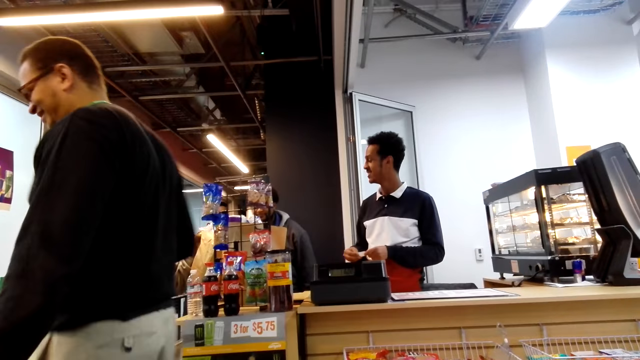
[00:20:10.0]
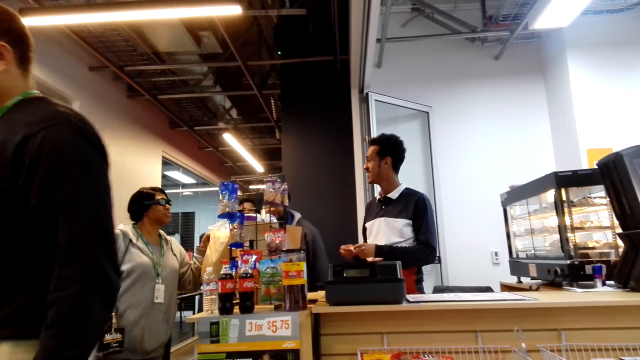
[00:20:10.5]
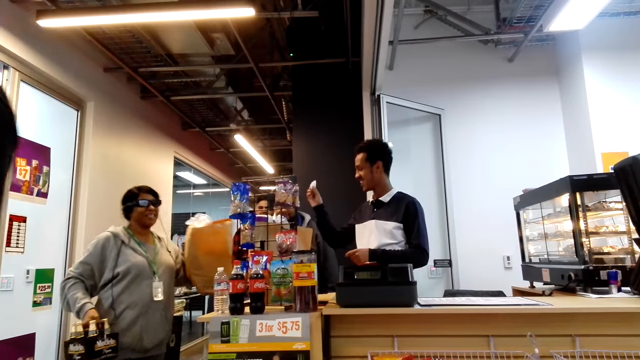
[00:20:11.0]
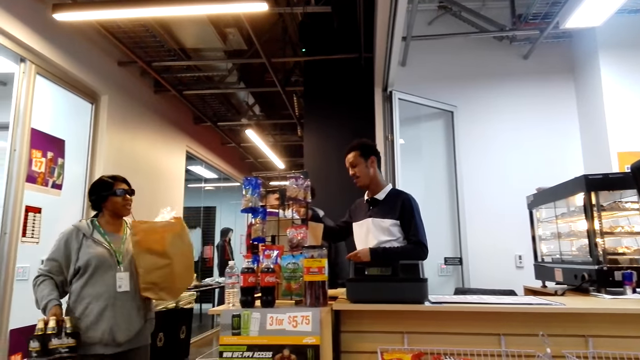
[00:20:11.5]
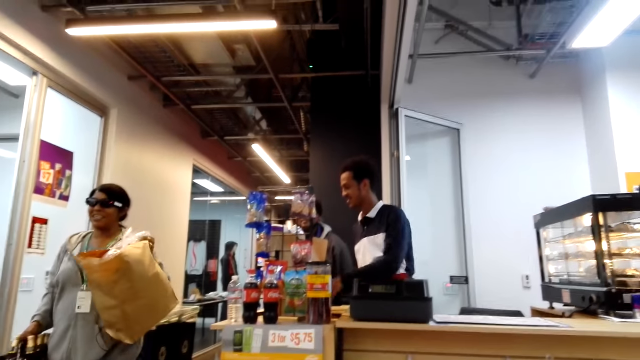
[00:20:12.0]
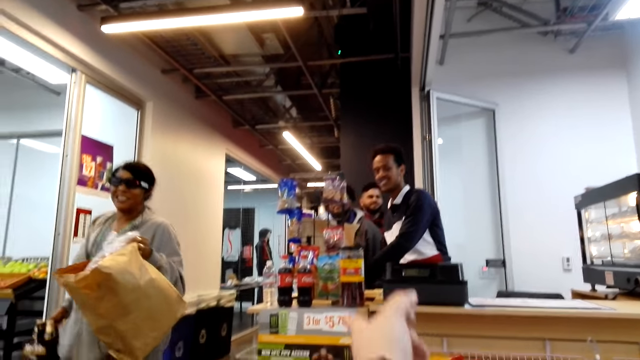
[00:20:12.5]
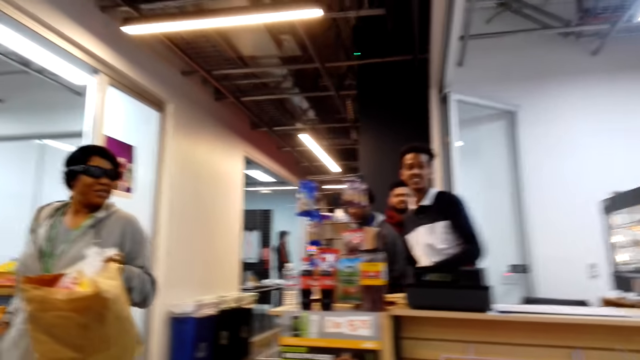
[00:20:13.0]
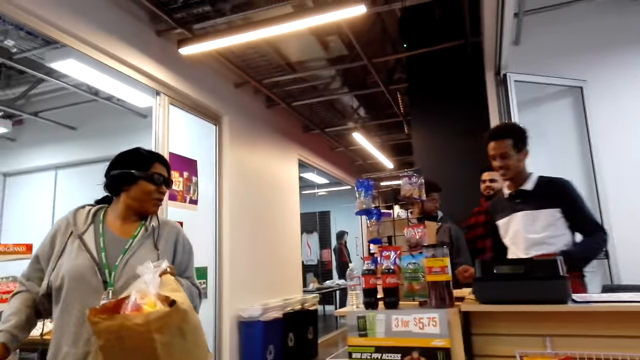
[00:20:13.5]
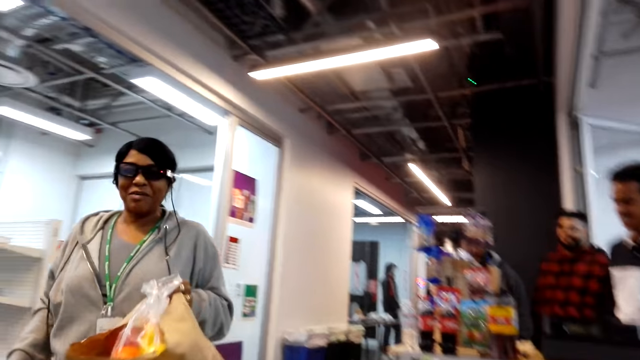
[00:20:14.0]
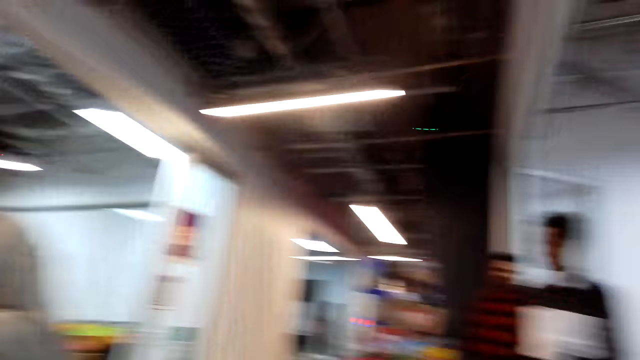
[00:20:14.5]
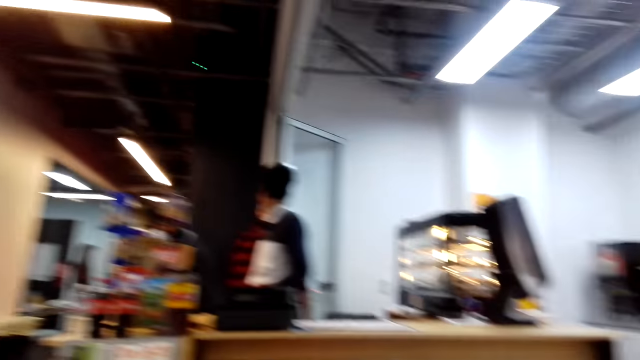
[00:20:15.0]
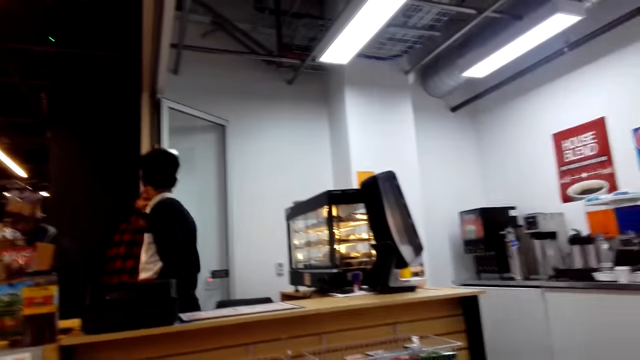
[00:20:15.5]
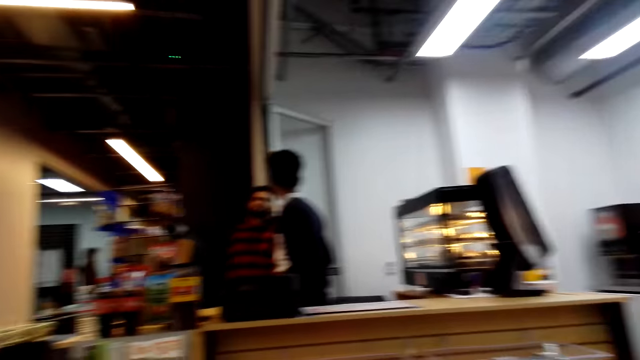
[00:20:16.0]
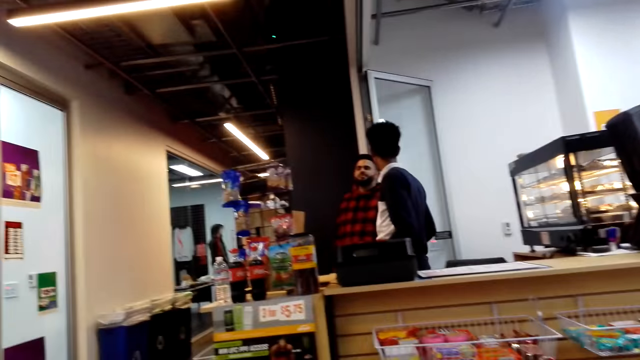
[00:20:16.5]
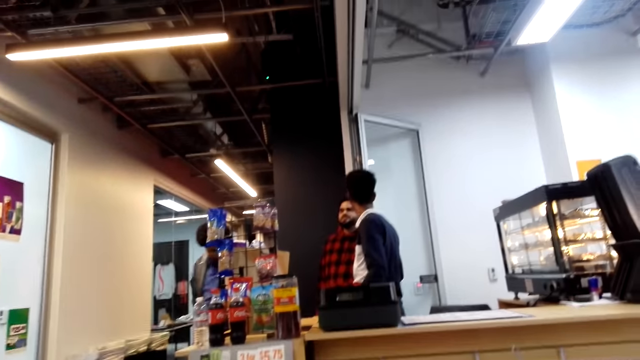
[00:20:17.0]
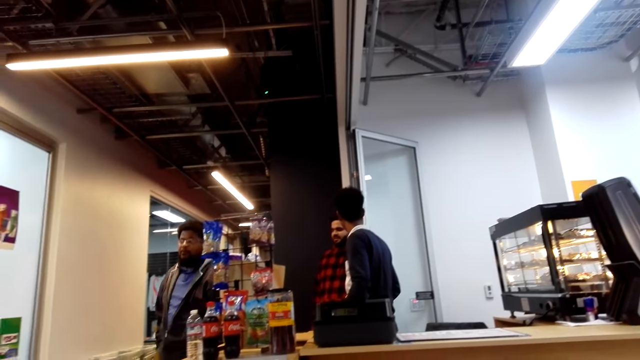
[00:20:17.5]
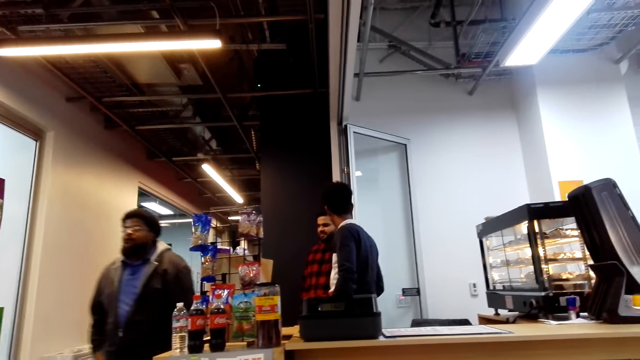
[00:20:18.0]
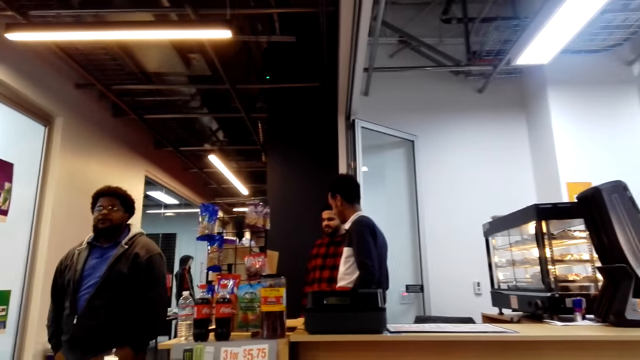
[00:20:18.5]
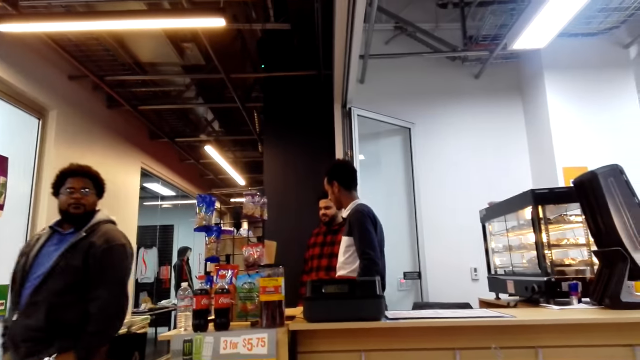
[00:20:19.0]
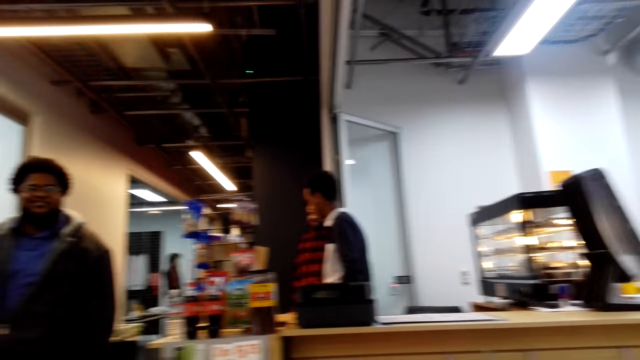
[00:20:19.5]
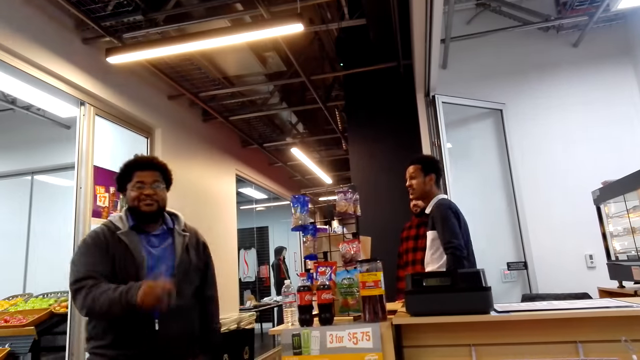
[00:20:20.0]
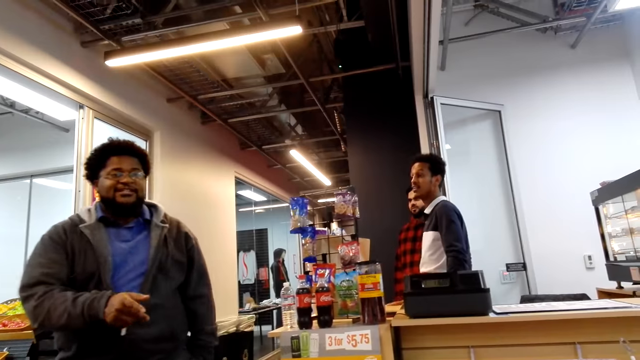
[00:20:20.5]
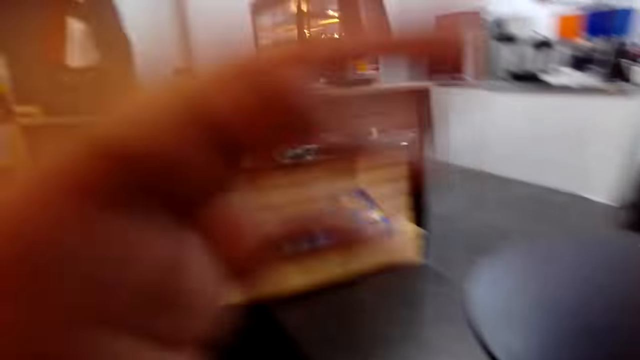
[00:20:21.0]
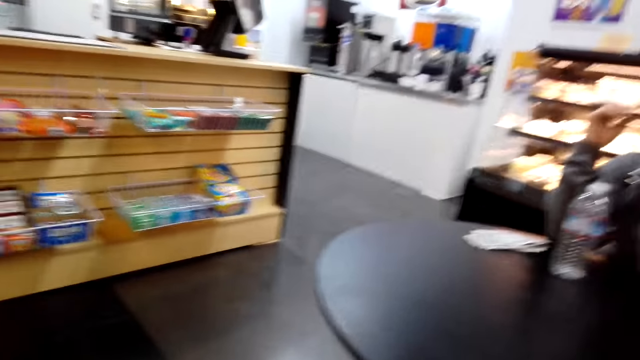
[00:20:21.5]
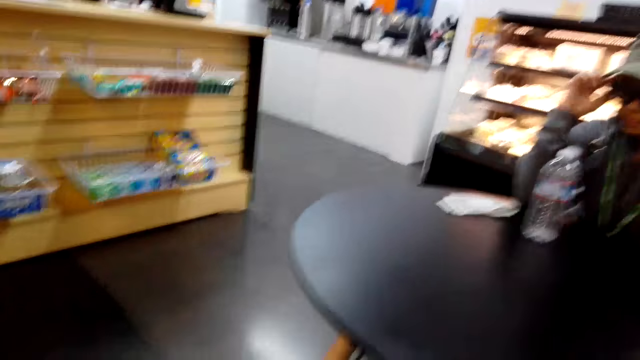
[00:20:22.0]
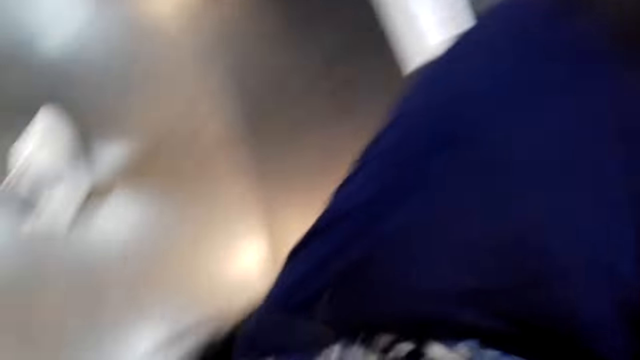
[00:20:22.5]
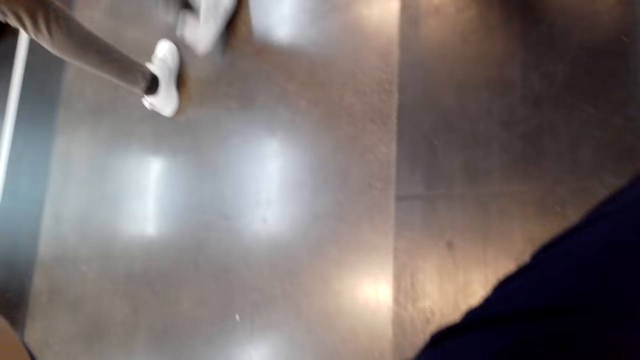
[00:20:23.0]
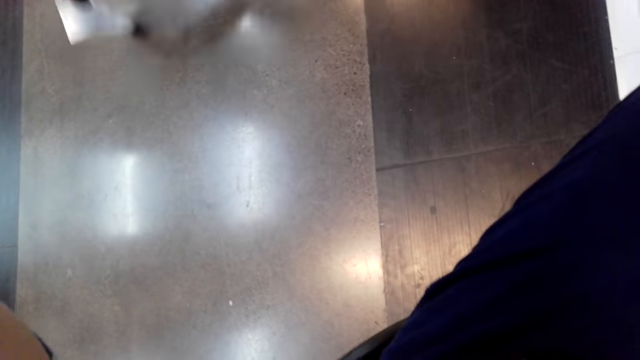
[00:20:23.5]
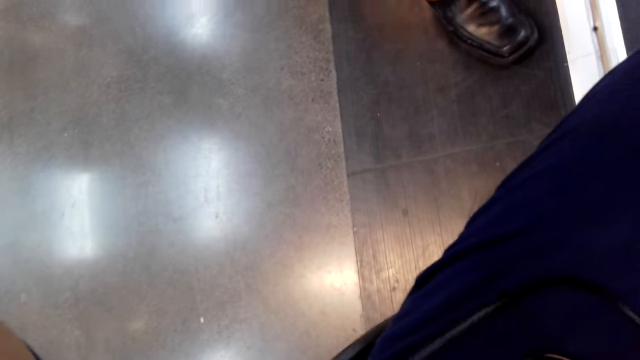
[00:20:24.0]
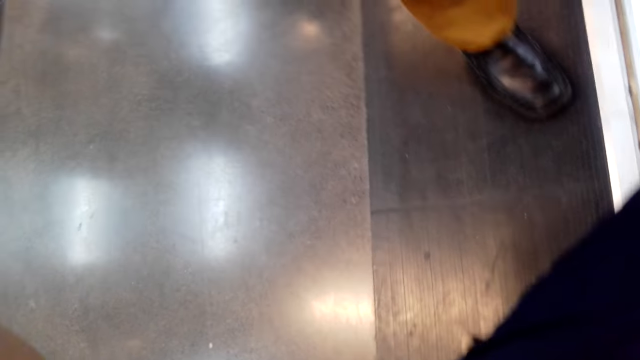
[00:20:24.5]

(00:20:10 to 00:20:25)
A man tears the receipt from the sales point machine. Another man walks away. A lady picks up a bag. The first man puts the receipt in the bag. The lady walks around. The camera wearer converses with another lady. A third man walks around. The first man touches the sales point machine. The first lady talks to the first man. The first man looks at the back. The first man talks to the third man. A fourth man walks around. The fourth man talks to the third man and the first man, and moves his hand. The fourth man walks around. The camera wearer adjusts the camera. A fifth man touches the glasses.

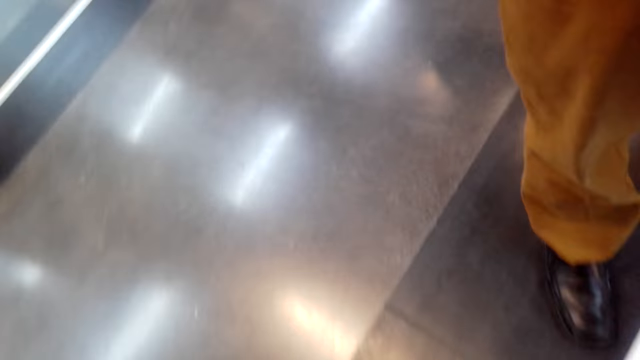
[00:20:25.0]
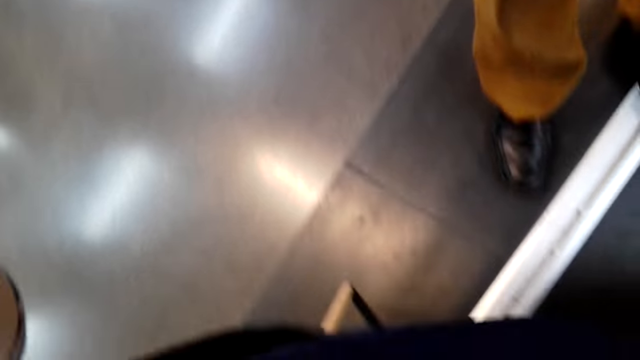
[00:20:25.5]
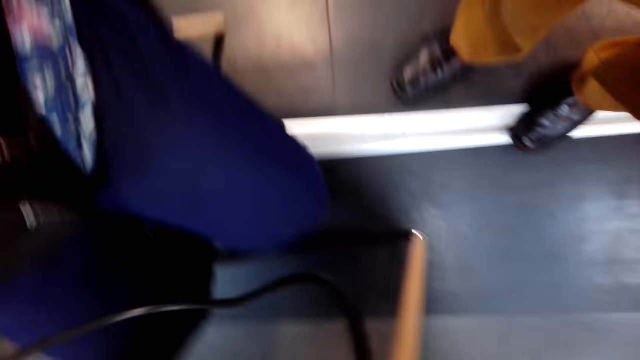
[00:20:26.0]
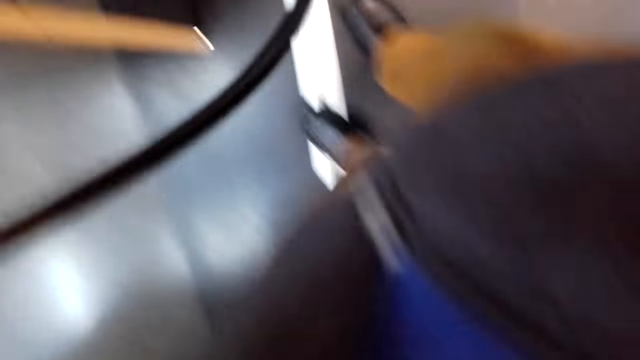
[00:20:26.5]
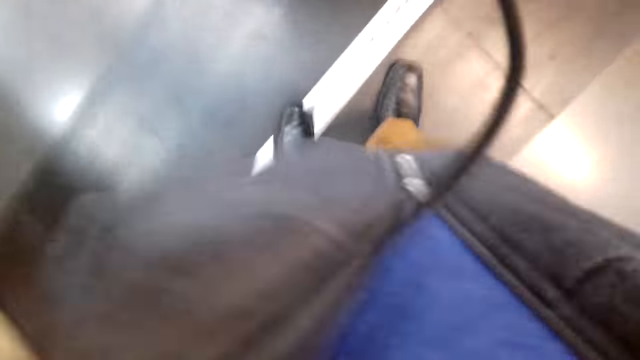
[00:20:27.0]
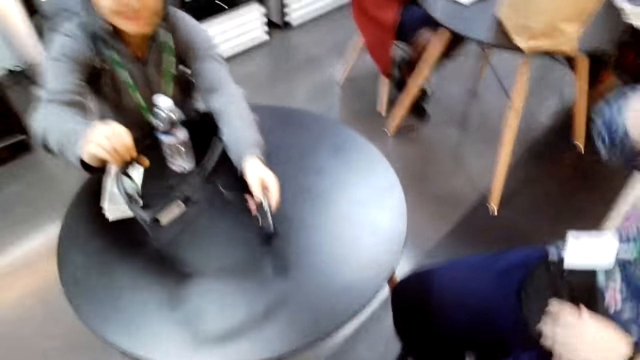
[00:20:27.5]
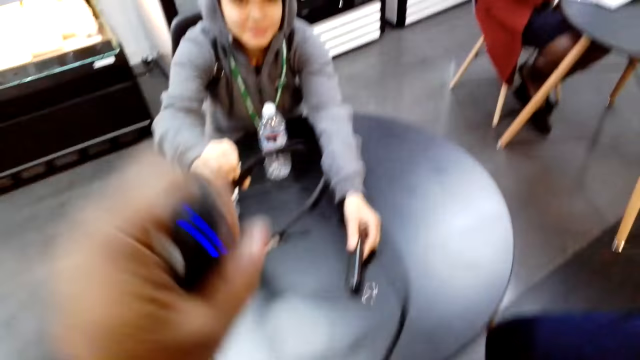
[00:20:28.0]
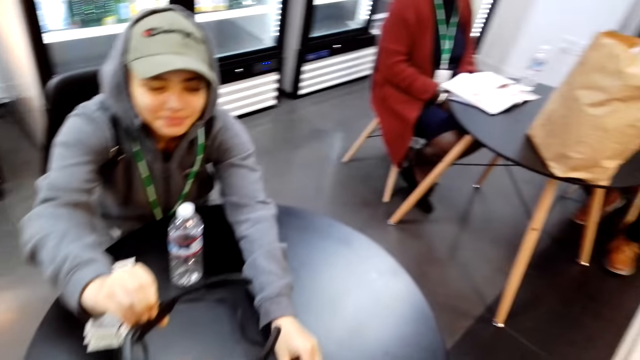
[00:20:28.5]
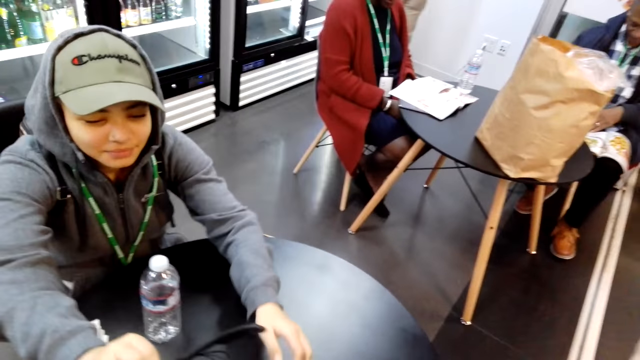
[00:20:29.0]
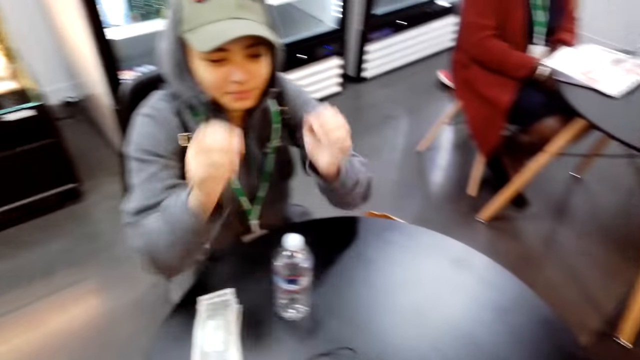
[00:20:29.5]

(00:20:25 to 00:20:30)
The camera wearer looks around. A lady gives the phone and glasses away.
